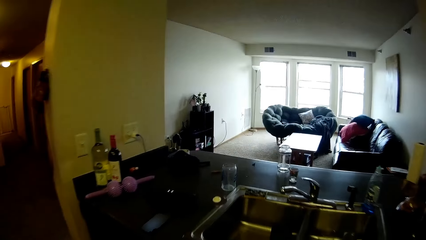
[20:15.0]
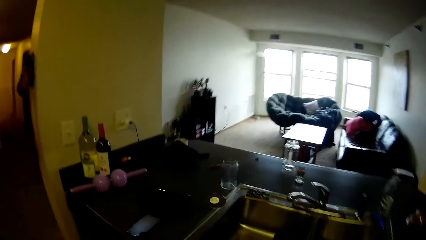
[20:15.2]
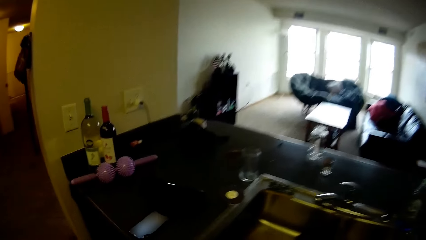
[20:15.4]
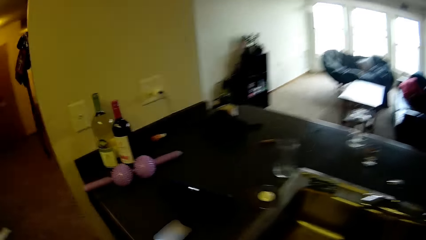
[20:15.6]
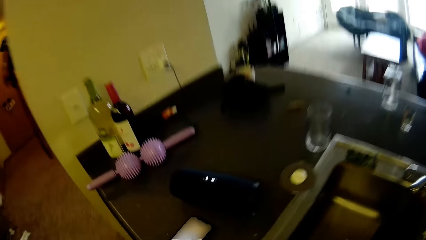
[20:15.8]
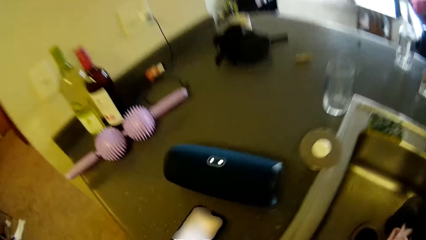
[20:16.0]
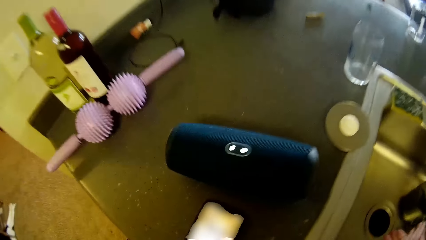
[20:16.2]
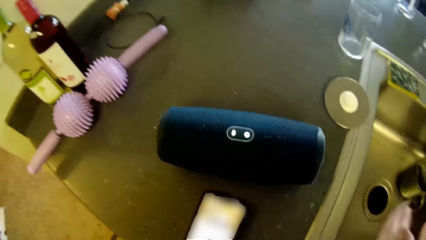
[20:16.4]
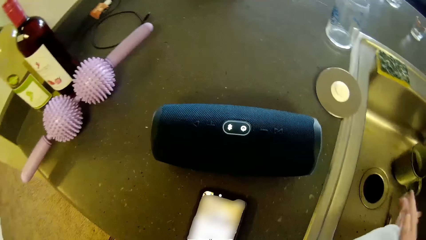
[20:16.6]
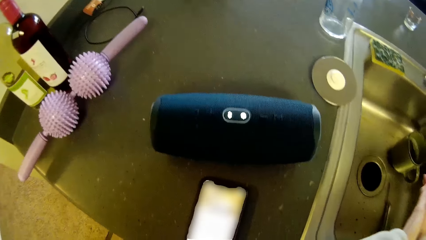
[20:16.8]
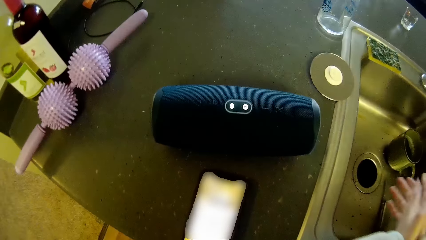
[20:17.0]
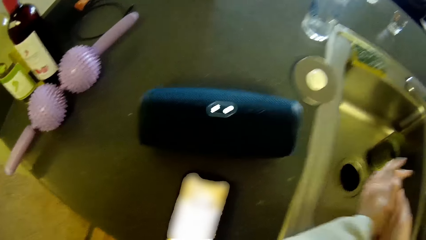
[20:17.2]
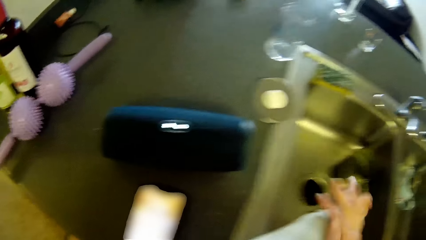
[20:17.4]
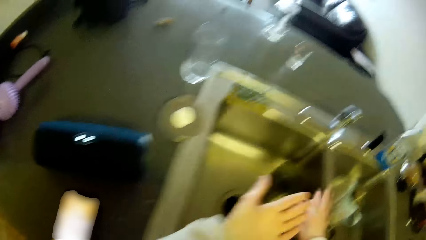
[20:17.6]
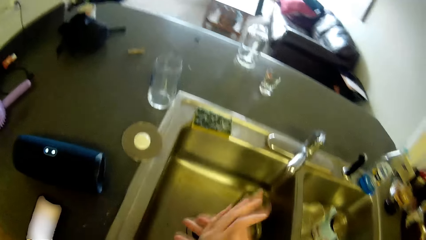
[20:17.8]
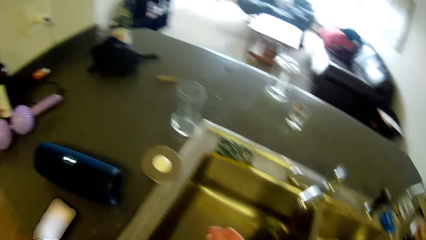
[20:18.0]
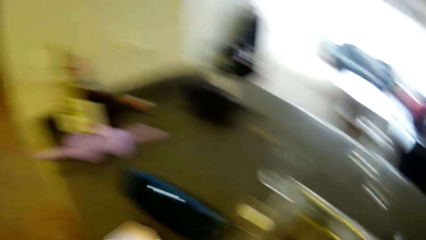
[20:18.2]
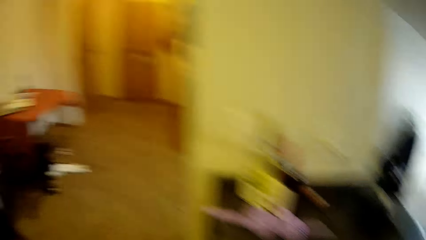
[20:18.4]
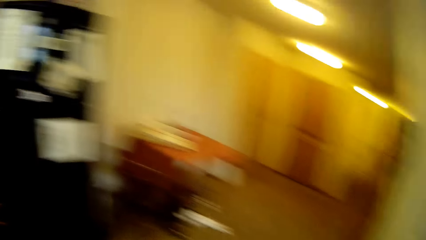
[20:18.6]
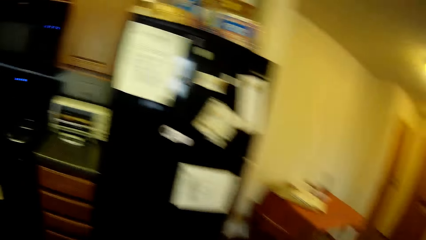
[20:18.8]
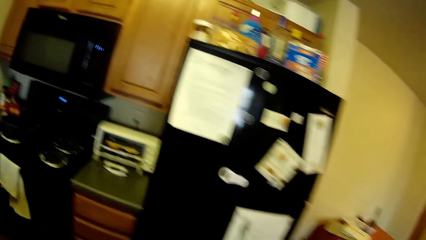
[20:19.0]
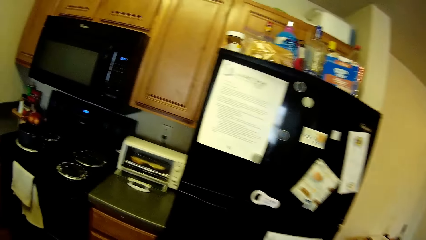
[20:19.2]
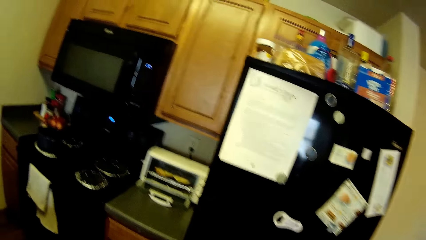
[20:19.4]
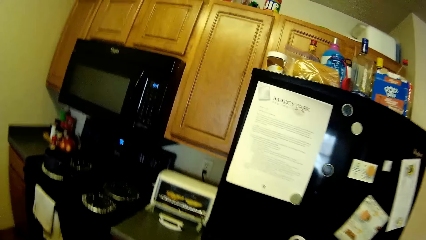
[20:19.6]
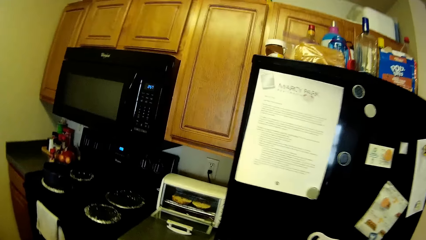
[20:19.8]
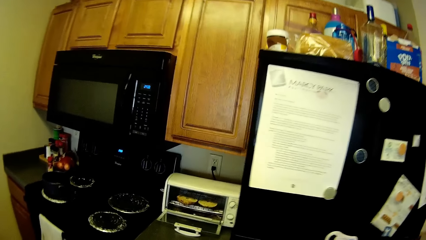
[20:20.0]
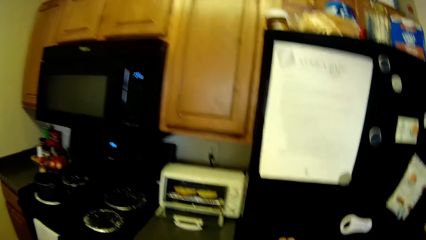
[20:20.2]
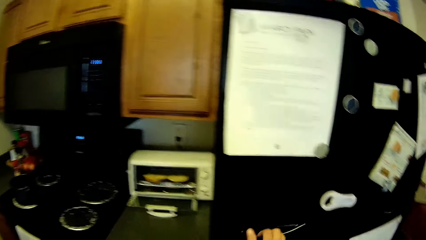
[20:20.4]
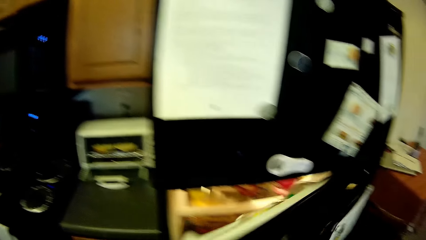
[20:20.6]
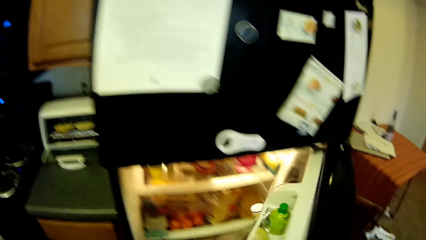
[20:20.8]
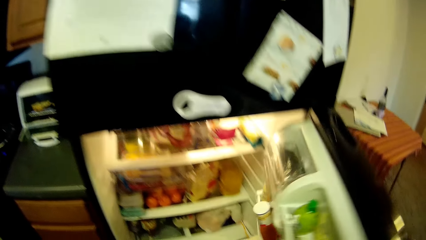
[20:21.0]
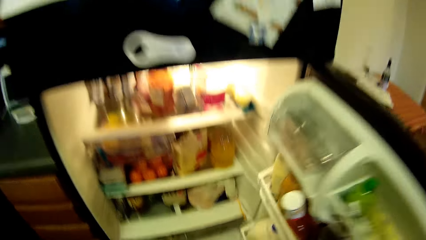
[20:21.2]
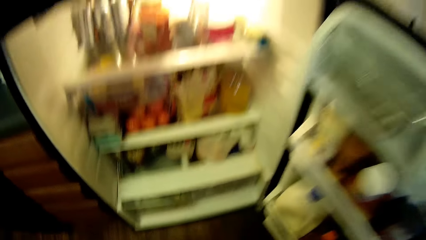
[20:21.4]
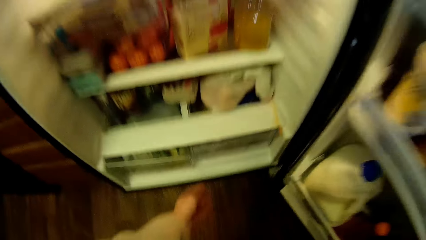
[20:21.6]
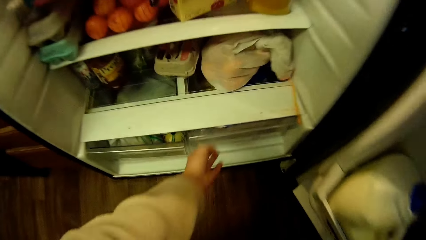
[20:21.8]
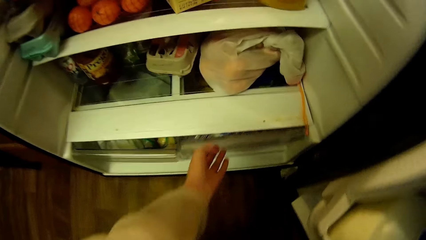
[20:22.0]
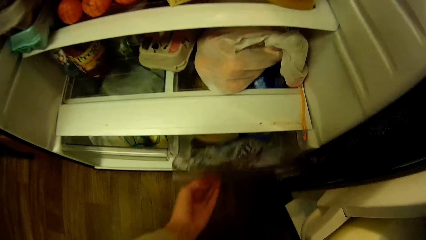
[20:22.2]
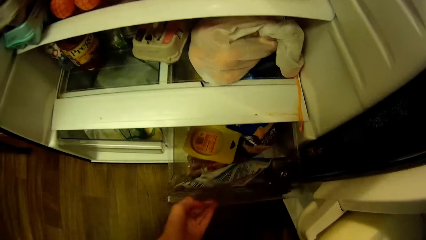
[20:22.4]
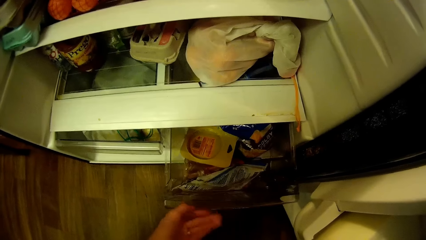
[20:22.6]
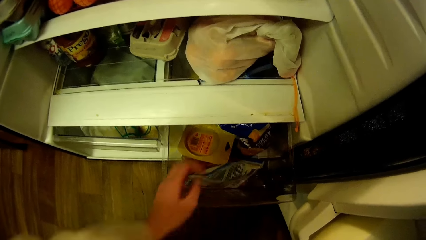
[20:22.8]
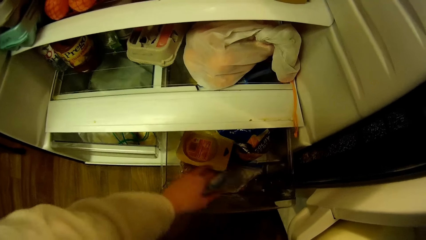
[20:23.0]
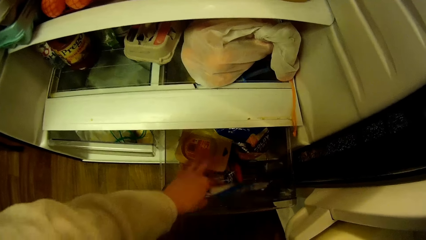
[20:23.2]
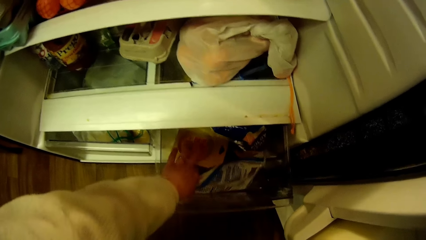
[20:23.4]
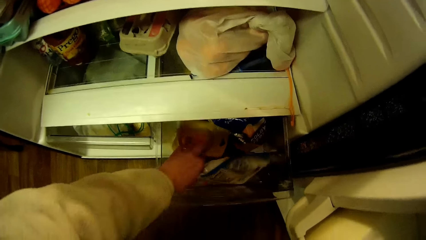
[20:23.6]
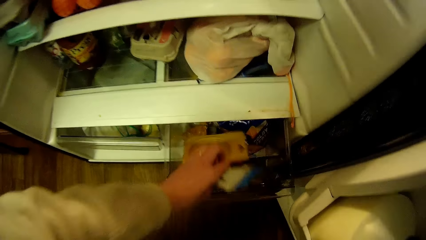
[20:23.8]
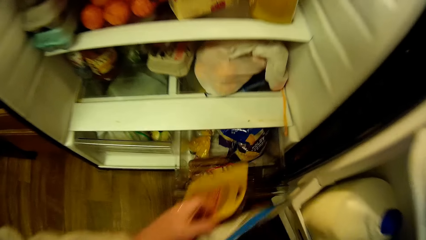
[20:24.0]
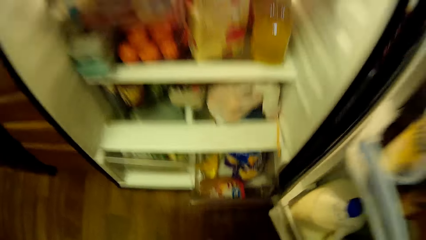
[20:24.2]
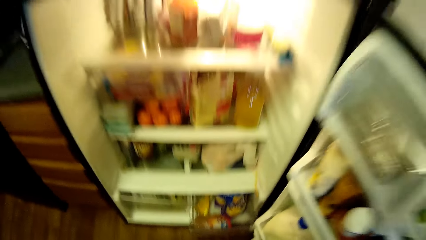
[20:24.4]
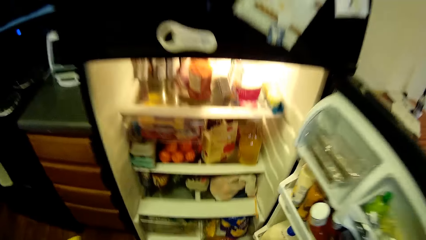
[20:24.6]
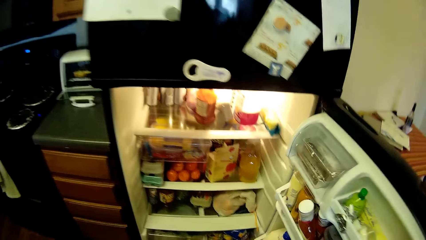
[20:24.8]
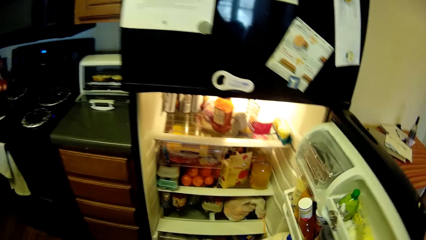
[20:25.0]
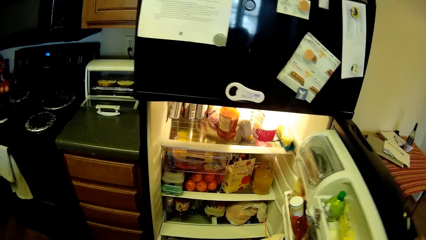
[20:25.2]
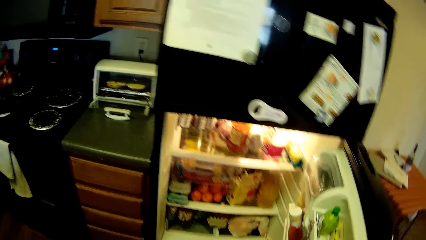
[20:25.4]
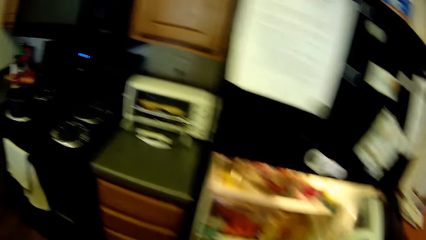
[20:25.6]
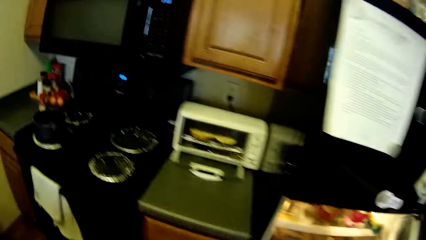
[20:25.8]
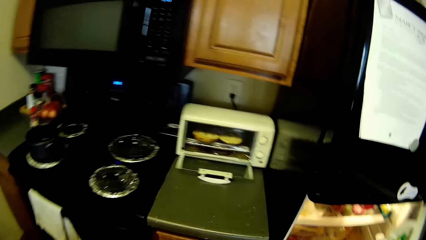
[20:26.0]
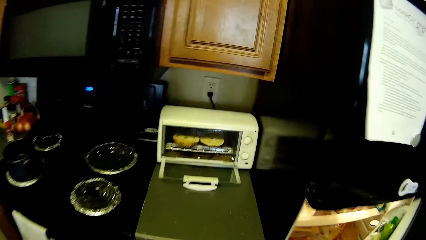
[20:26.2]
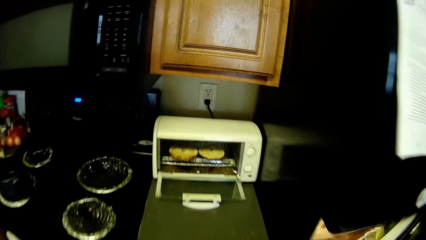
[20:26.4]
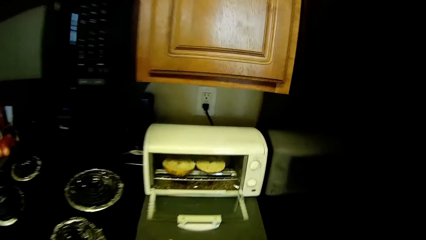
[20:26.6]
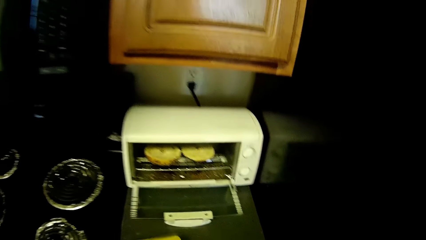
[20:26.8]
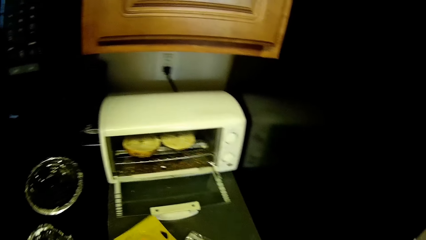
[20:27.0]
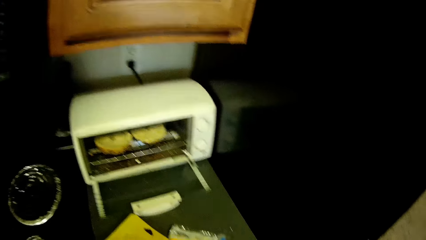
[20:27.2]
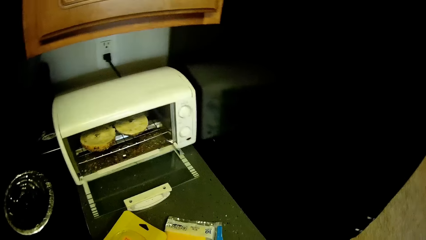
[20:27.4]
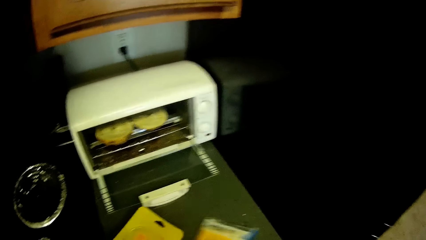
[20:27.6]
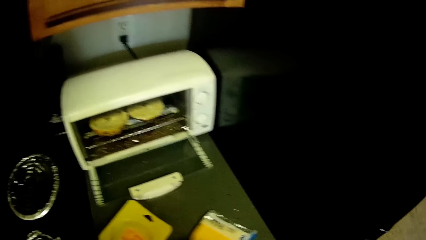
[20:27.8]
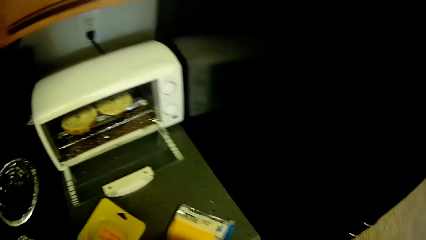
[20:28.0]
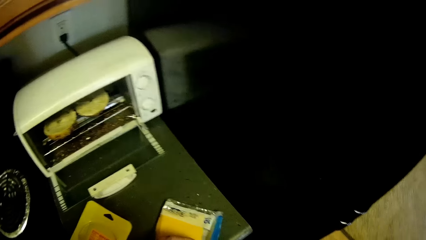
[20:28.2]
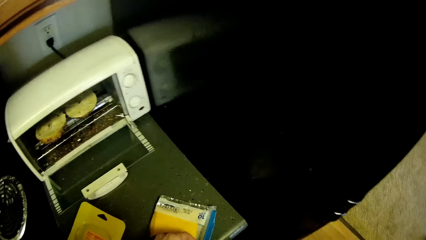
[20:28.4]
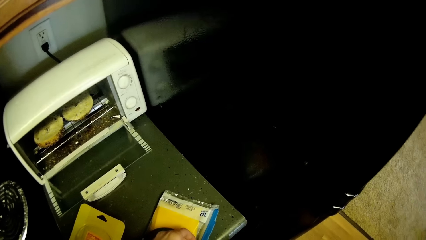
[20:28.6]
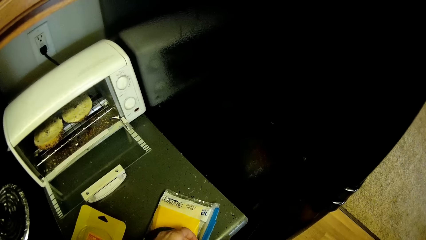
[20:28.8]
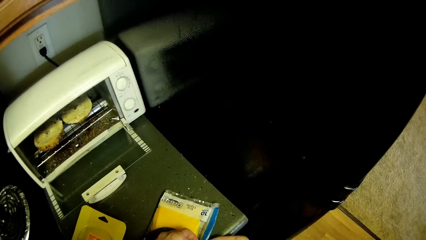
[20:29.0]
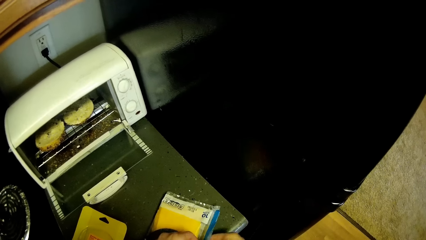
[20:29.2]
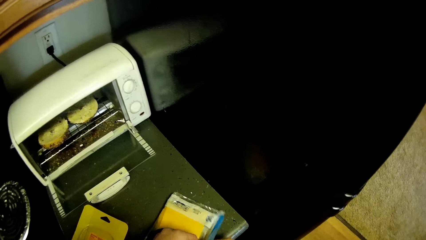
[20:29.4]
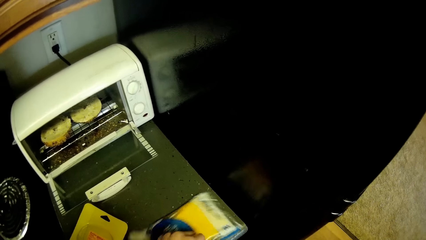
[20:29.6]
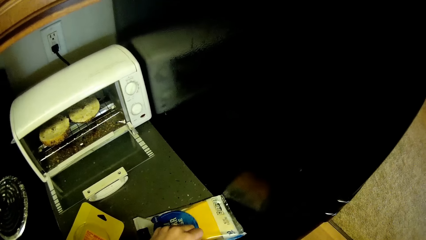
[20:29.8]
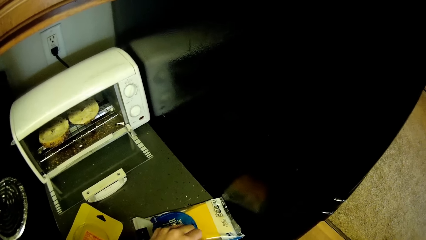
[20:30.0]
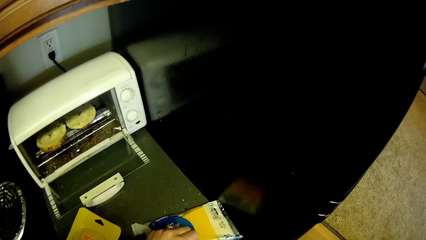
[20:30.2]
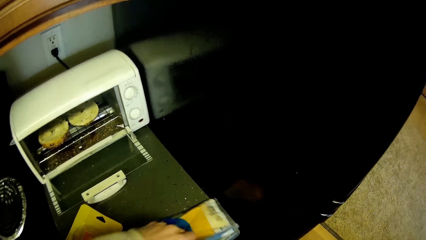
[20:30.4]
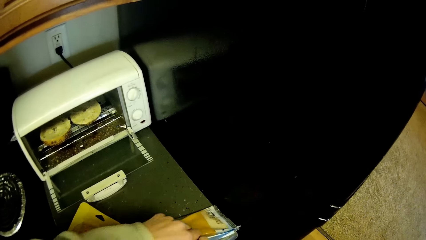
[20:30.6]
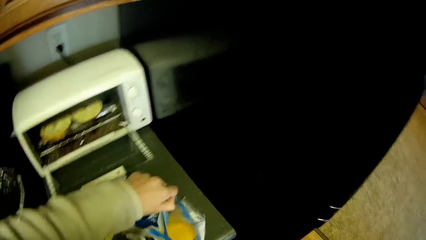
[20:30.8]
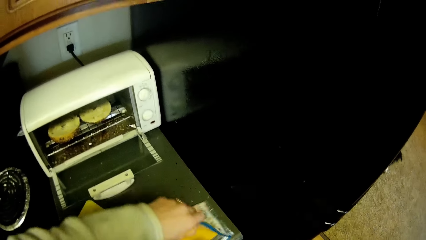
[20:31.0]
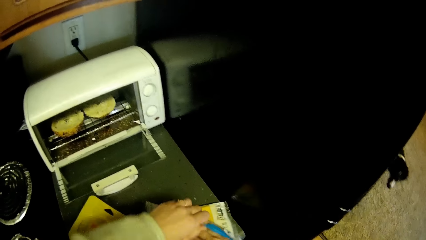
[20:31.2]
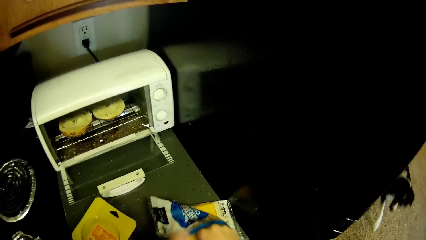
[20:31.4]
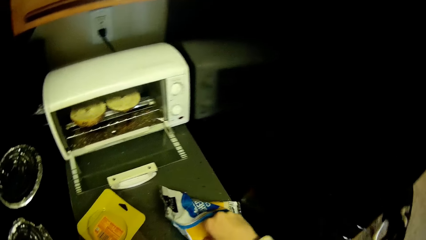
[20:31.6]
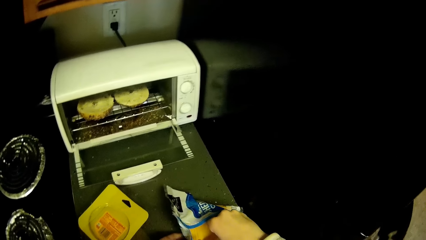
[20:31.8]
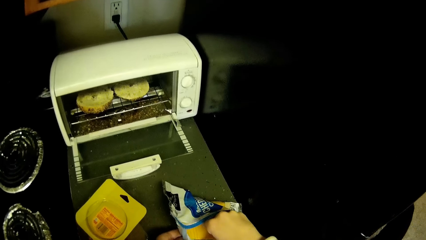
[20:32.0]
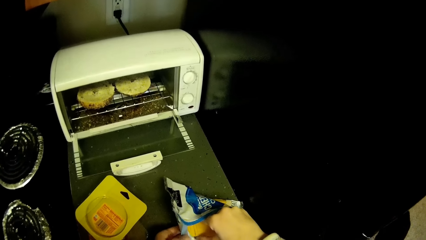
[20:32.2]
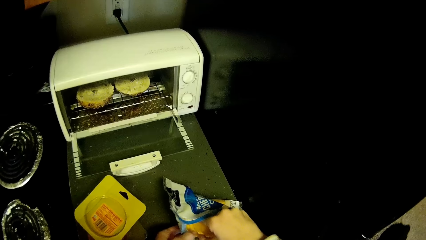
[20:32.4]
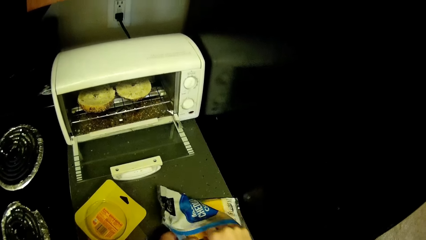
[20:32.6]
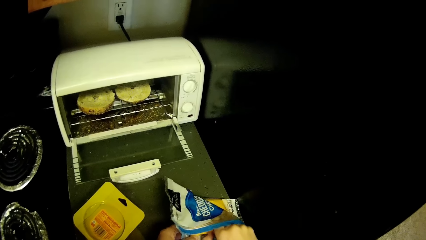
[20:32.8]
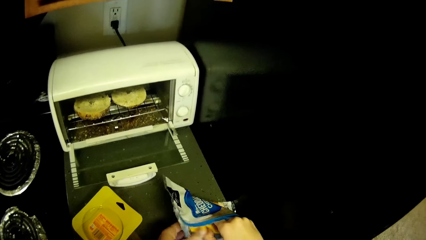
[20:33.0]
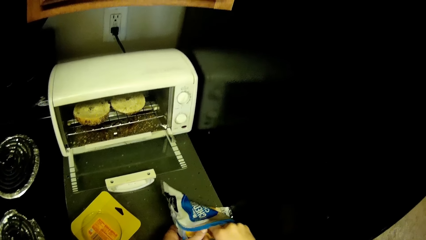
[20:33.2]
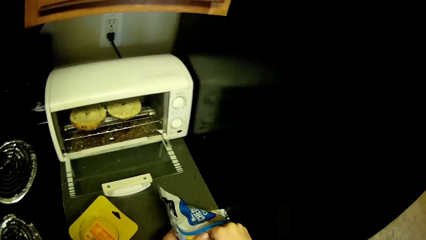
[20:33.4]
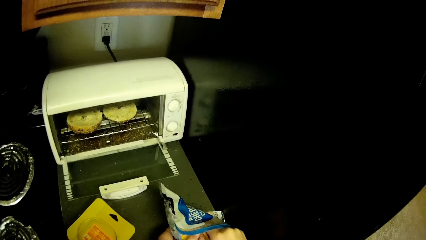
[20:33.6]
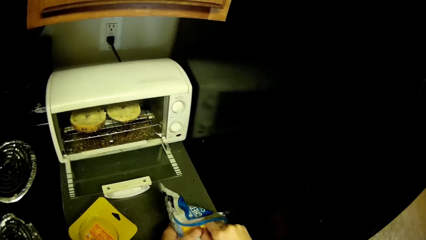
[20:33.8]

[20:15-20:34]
The camera wearer washes her hands in the sink. She stares at the phone. She walks in the room. She opens the refrigerator with the right hand. She pulls out the lower compartment in the refrigerator with the left hand. She picks two plastic bags from the lower compartment of the refrigerator with the left hand. She closes the refrigerator. She drops the plastic bag on the sink. She opens the plastic bag with both hands. She removes something from the nylon.
